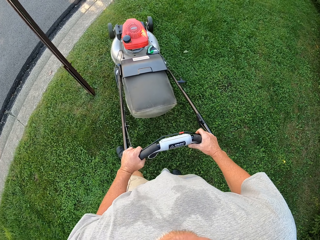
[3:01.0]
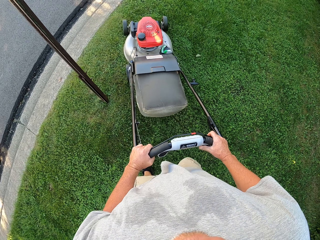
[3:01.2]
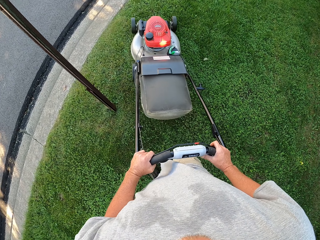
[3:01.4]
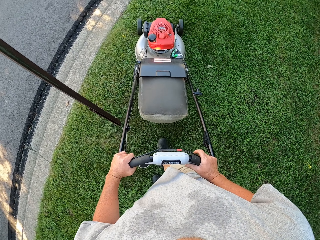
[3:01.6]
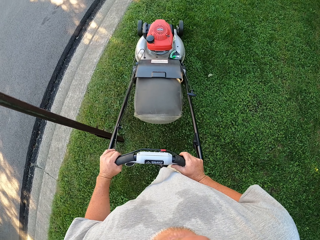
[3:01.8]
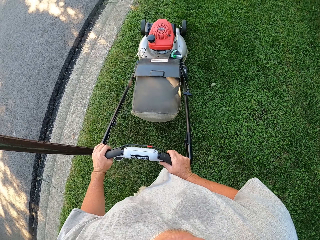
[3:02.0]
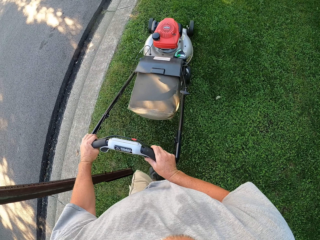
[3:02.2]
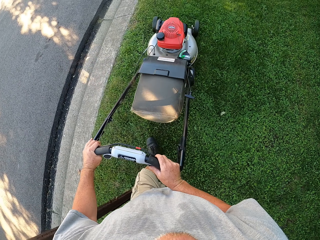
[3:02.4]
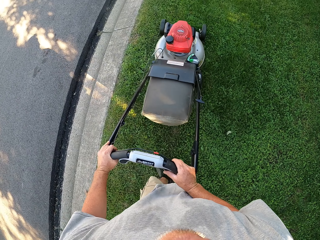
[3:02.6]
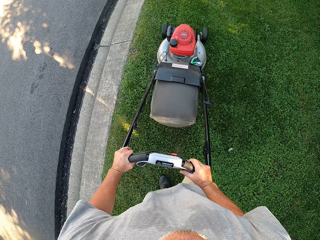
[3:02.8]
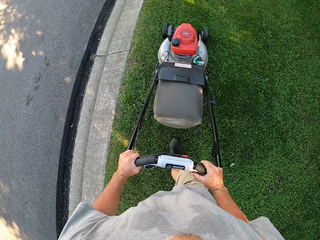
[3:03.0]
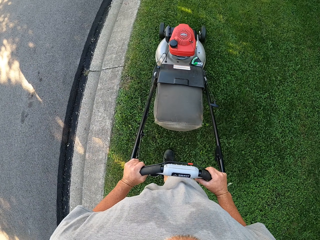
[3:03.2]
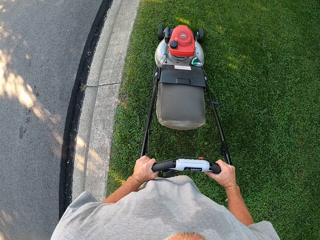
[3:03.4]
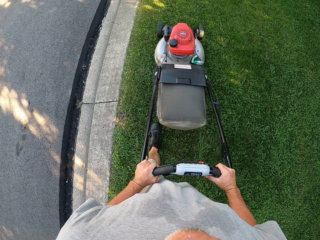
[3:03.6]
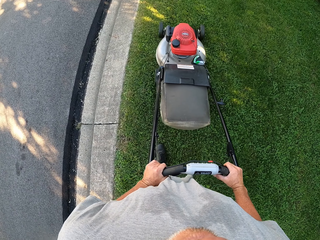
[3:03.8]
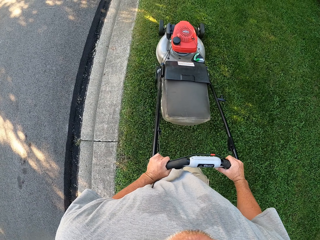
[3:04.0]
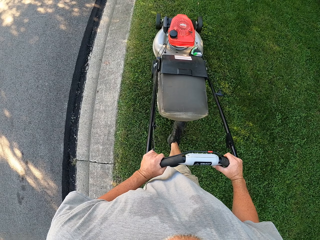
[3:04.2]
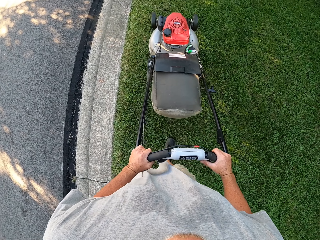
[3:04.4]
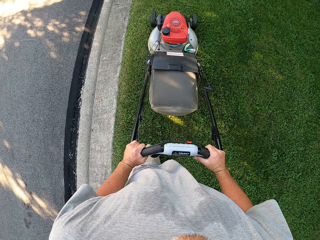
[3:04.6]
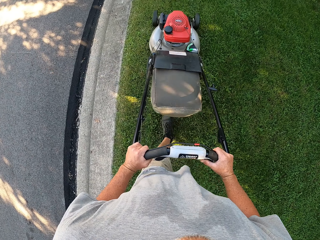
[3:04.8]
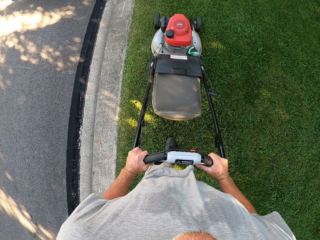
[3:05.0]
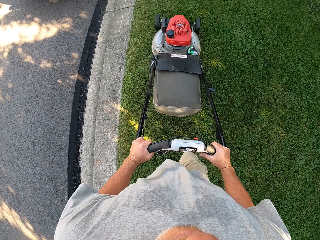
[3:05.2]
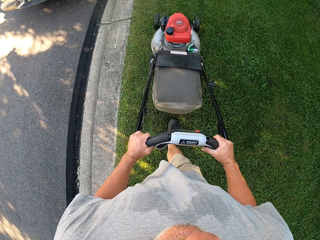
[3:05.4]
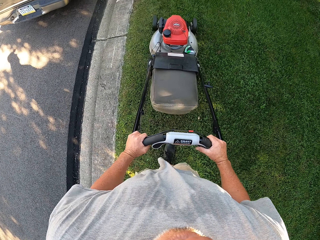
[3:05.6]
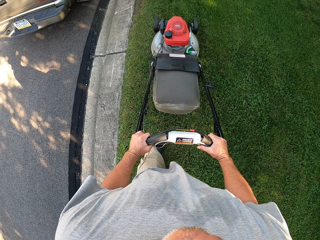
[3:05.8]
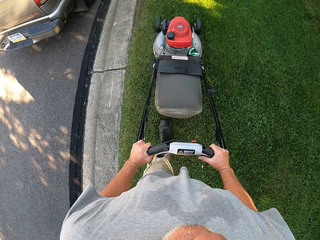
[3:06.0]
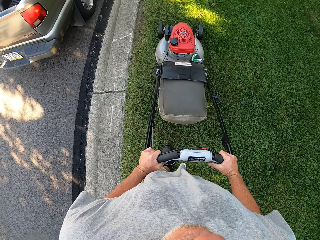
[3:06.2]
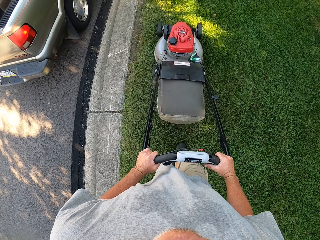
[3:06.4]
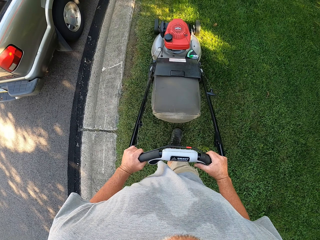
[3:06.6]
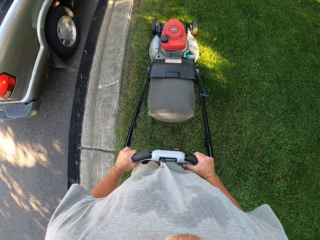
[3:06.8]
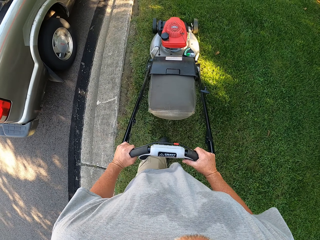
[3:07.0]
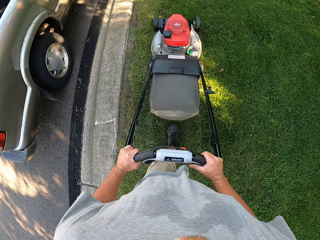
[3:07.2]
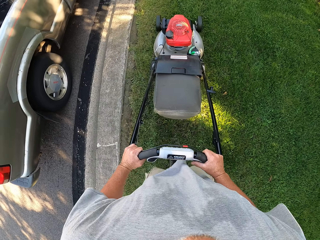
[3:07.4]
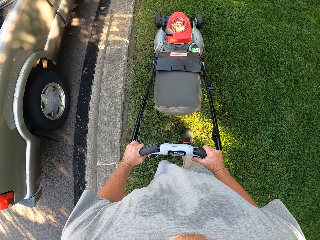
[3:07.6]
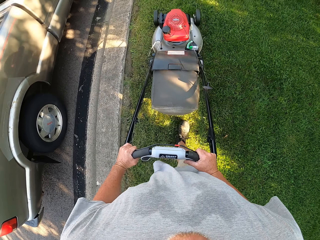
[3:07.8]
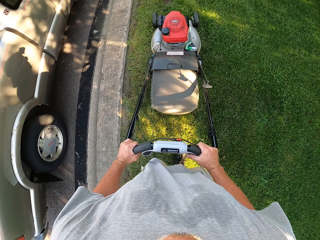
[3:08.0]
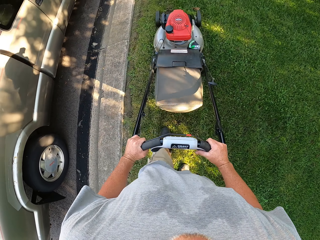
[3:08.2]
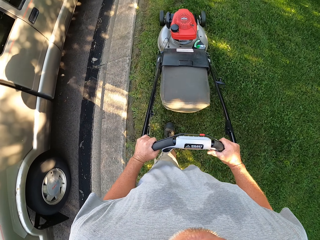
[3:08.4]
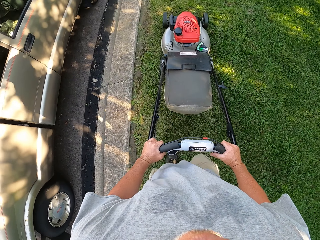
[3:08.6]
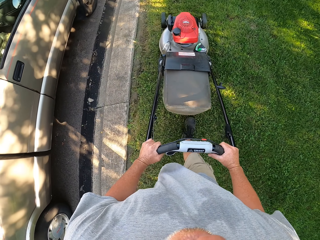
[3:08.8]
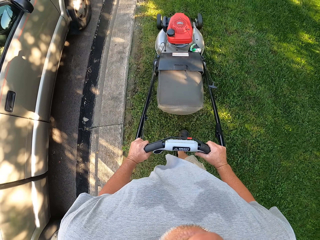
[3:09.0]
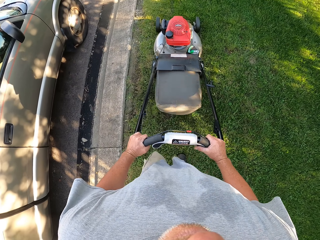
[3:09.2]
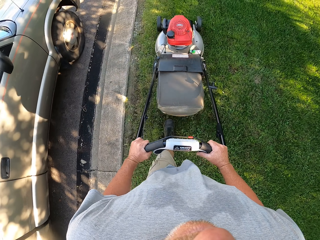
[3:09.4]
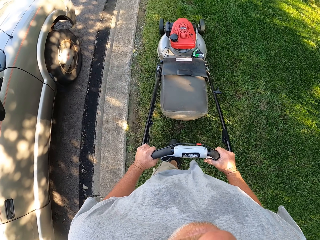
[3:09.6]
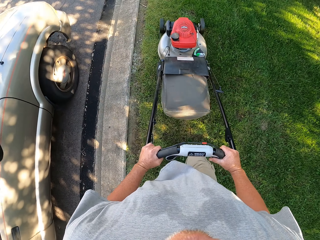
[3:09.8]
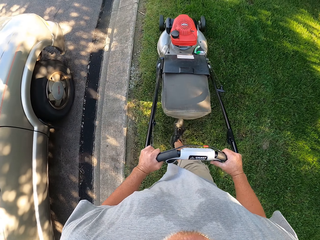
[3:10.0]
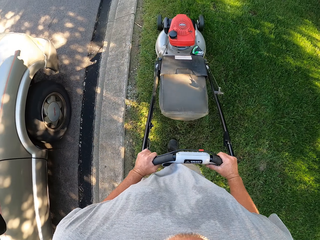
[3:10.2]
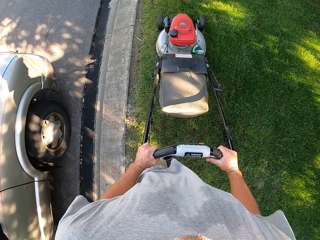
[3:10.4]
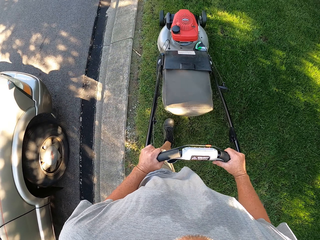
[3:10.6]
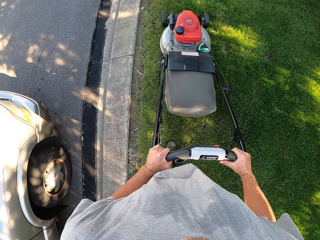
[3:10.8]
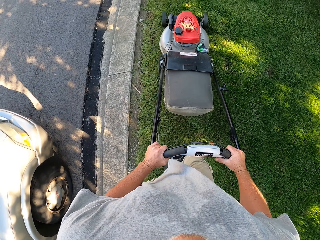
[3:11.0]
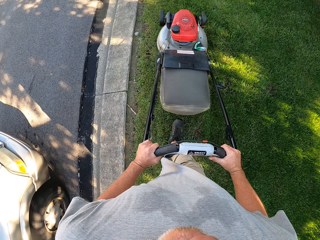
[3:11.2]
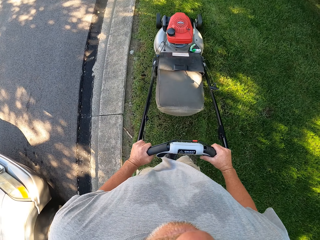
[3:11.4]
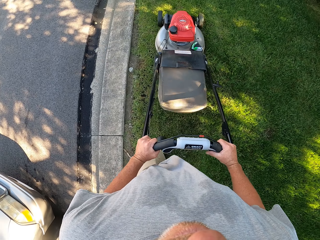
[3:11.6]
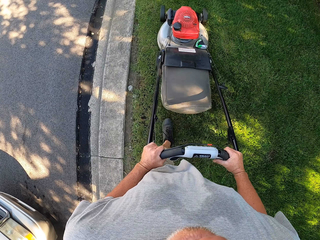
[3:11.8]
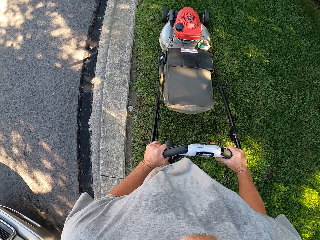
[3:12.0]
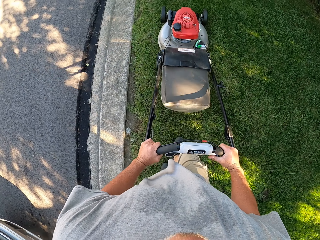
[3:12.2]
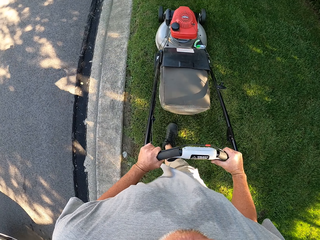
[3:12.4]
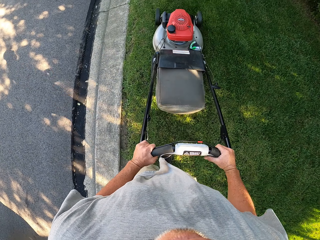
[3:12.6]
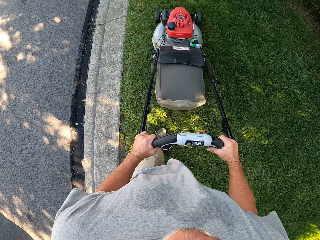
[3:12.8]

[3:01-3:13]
The camera wearer turns around. They mow the lawn. They mow the lawn again.

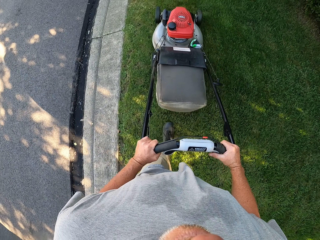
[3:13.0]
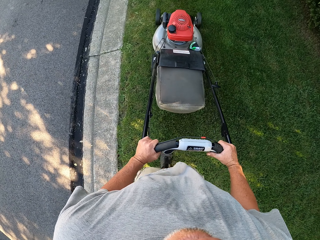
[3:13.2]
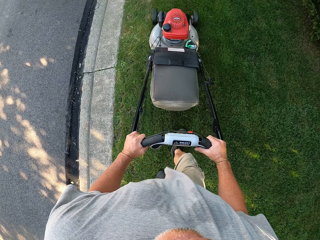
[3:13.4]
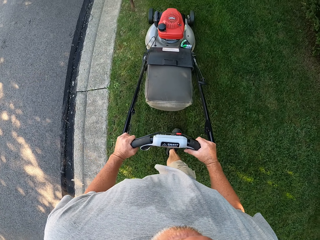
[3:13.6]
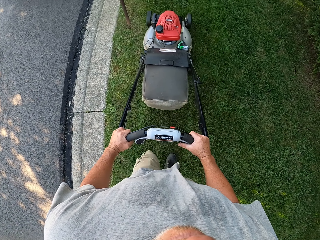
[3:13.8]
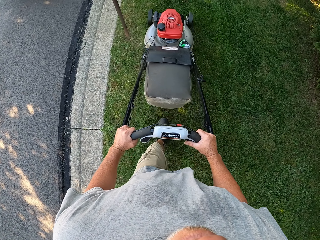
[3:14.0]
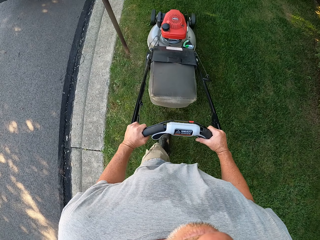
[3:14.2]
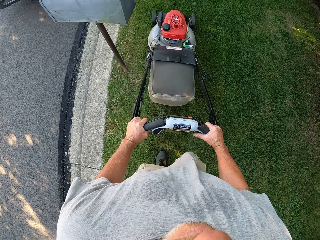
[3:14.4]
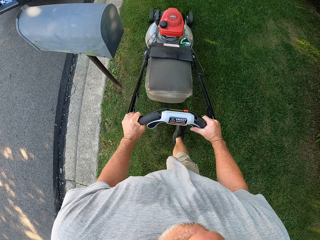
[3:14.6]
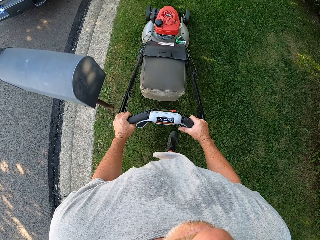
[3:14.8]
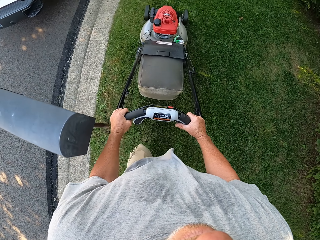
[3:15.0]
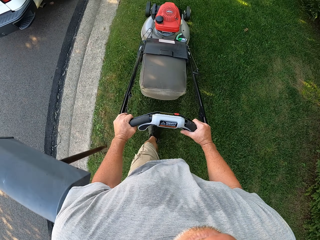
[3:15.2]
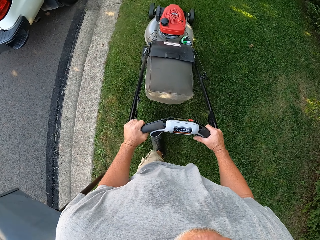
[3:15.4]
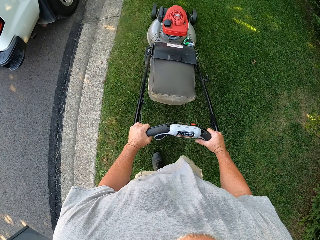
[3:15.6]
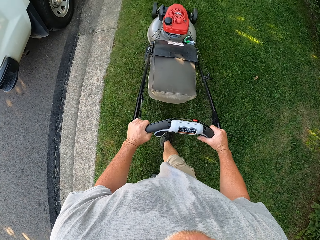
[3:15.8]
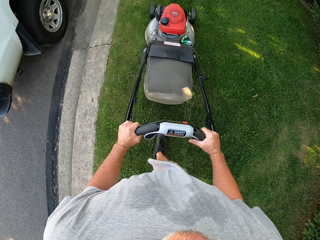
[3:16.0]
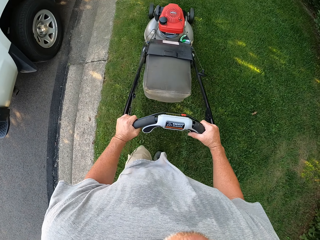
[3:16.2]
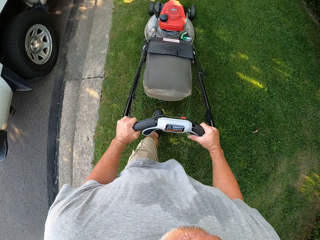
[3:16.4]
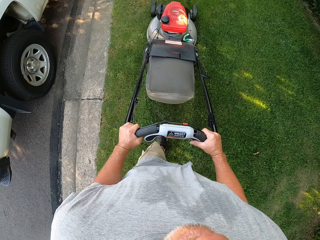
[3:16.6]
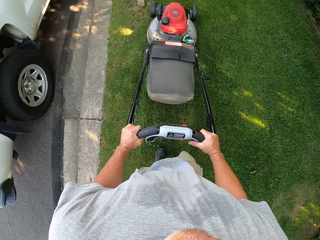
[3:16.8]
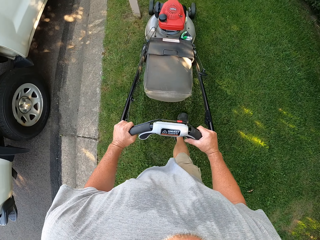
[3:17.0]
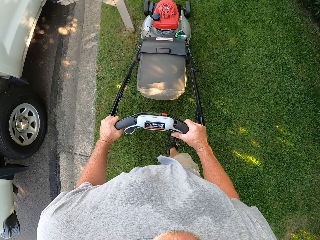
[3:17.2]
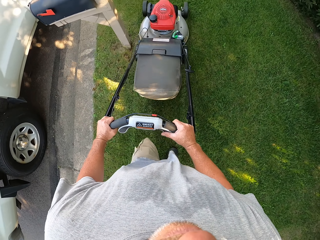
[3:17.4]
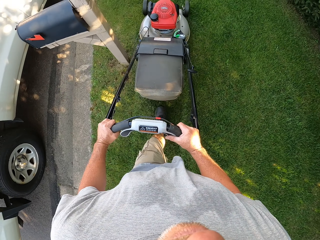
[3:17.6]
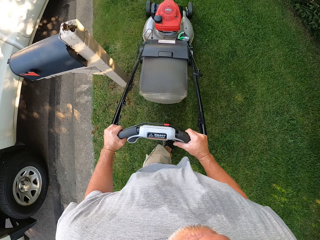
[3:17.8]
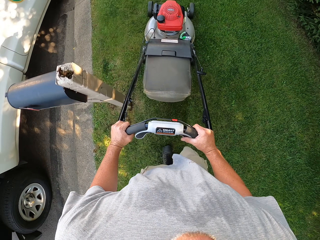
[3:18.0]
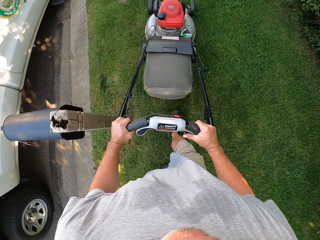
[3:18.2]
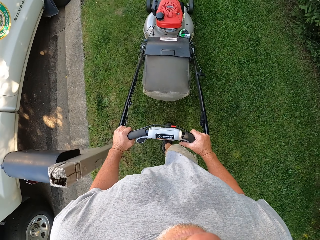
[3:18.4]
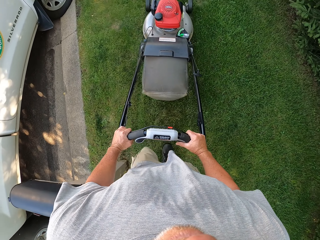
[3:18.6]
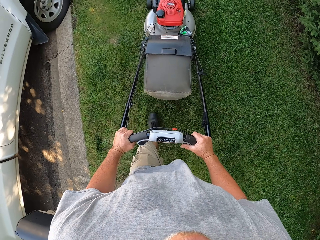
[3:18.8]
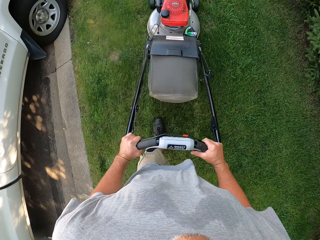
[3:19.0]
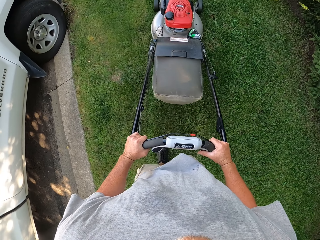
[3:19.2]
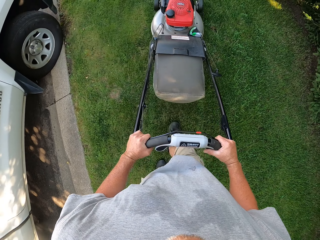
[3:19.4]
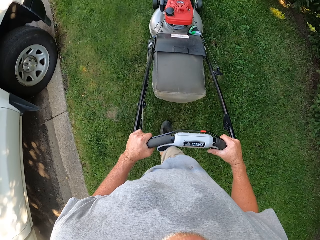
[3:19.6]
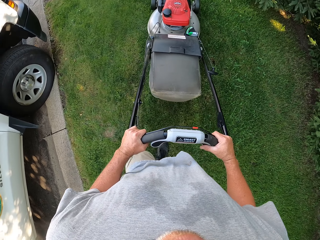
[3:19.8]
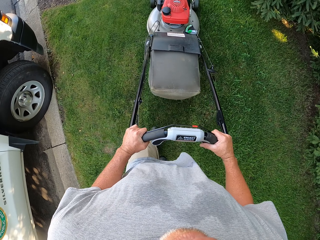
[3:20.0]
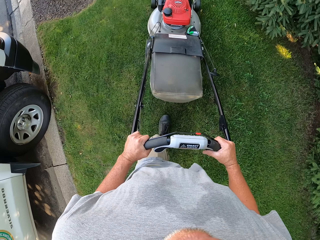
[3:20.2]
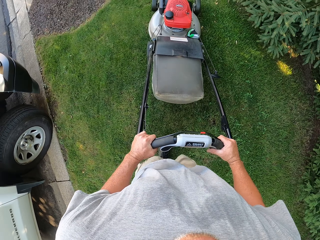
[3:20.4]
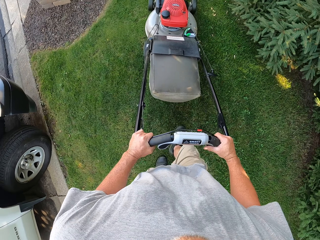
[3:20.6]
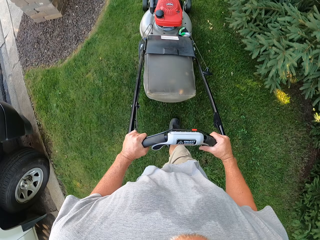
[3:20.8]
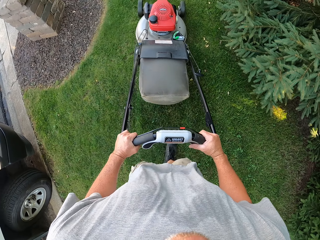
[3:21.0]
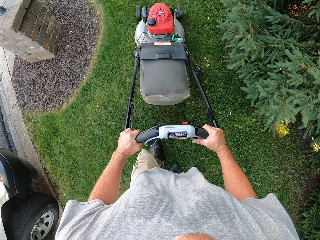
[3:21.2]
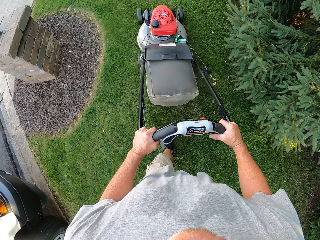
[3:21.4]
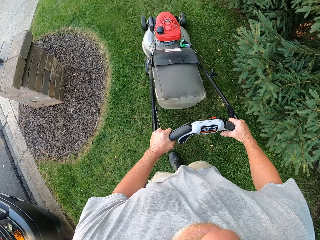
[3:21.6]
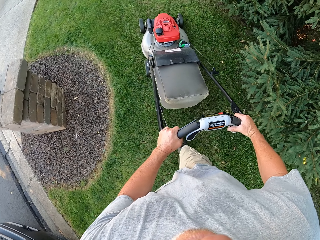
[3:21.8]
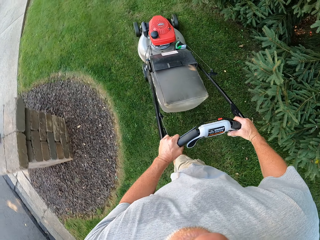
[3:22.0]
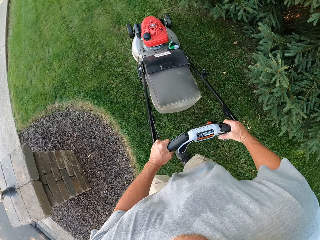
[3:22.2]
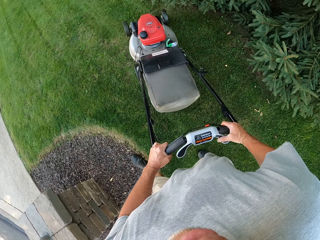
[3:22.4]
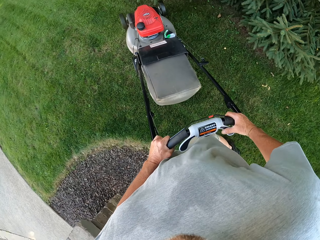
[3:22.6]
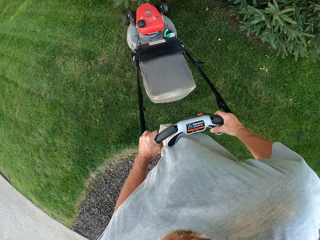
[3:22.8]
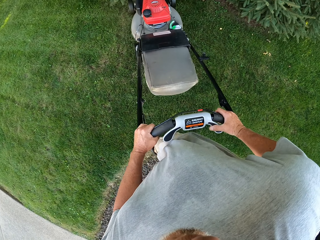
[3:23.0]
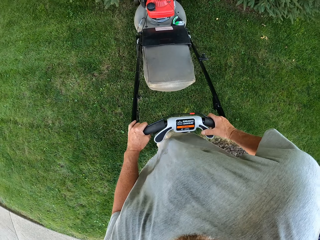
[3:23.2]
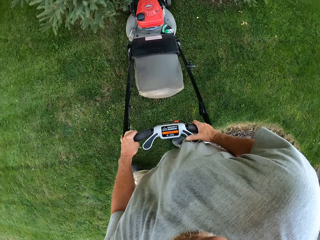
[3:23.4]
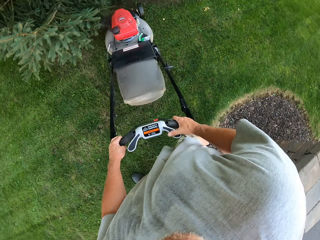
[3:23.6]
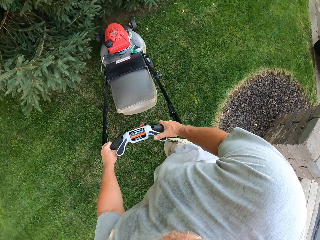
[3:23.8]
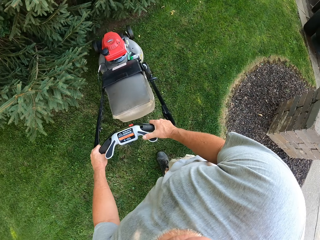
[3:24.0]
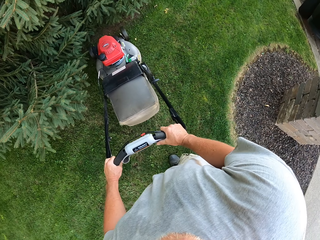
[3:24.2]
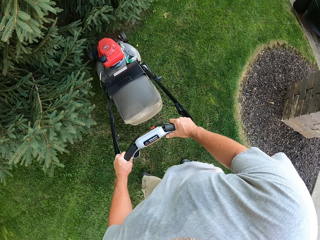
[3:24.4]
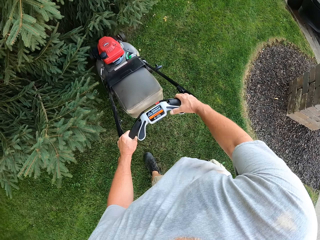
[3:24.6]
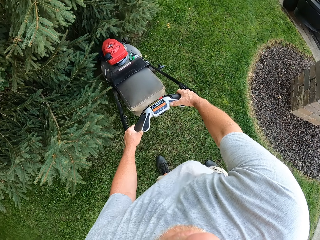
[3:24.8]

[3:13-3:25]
The camera wearer mows the lawn repeatedly. They turn around. They cut the grass using a lawnmower.
